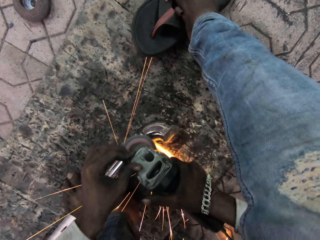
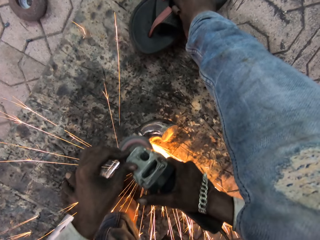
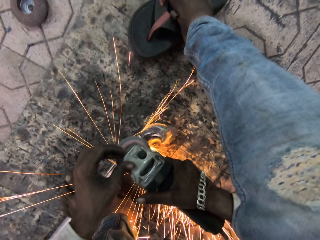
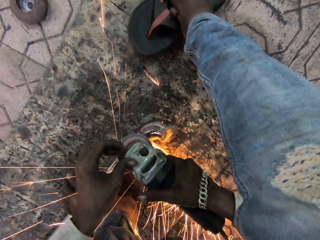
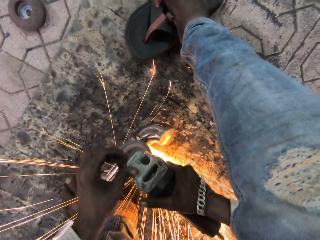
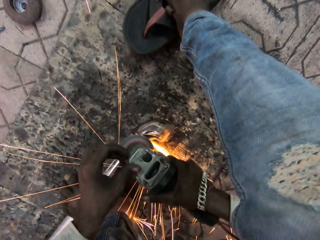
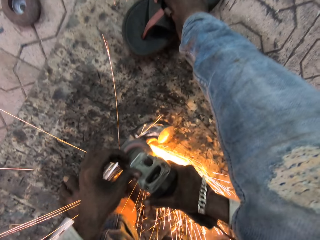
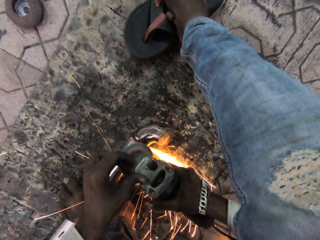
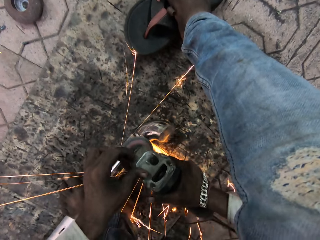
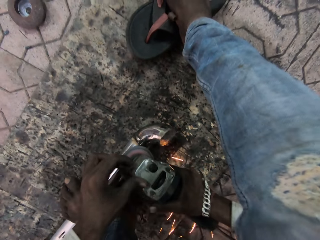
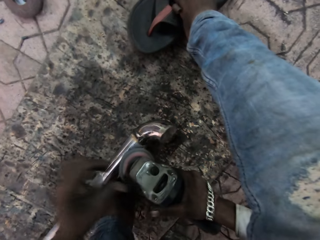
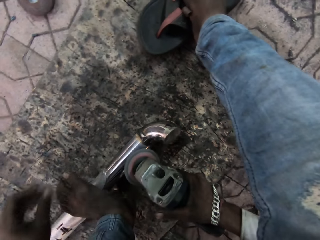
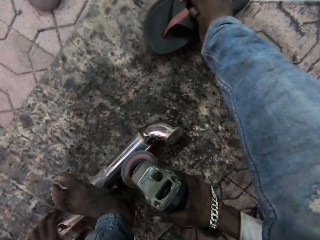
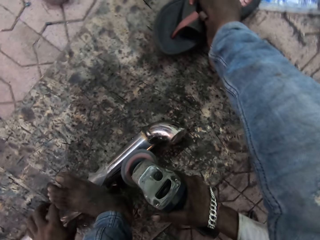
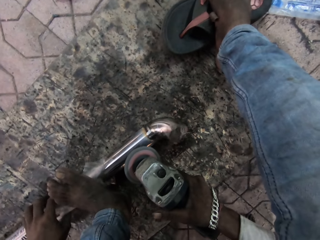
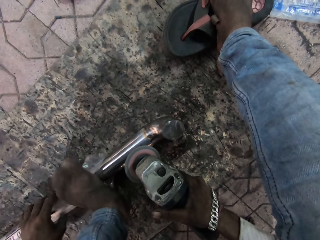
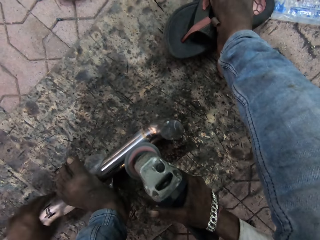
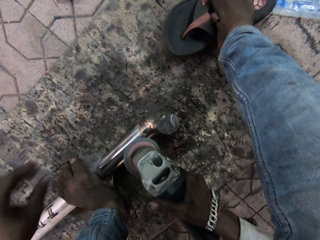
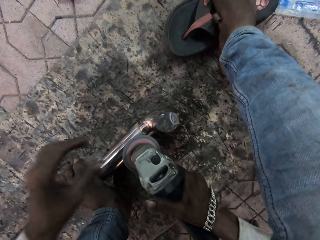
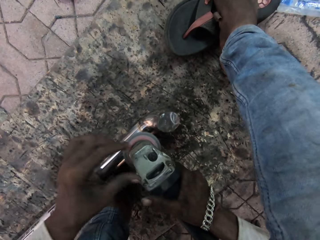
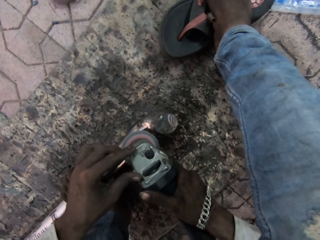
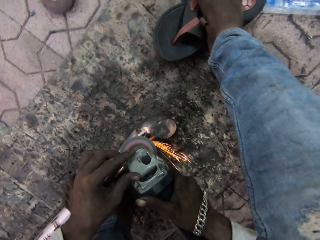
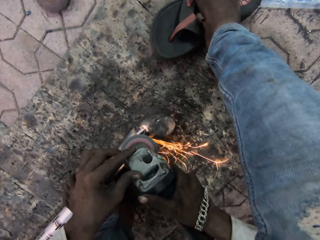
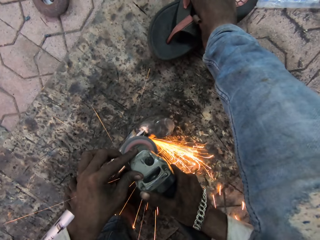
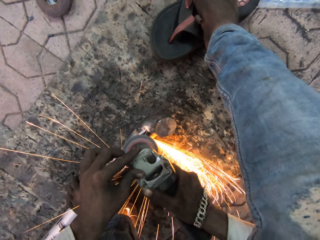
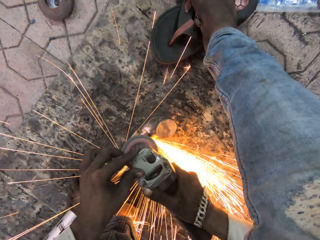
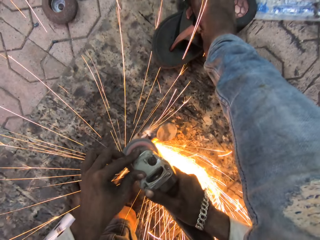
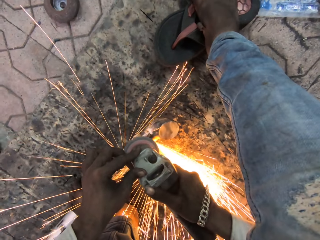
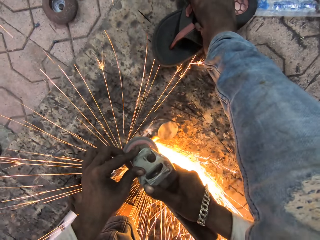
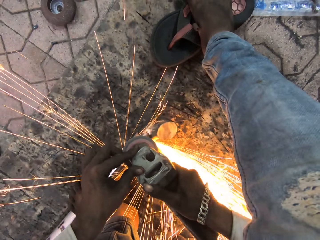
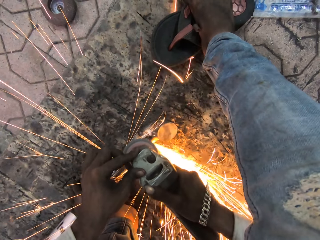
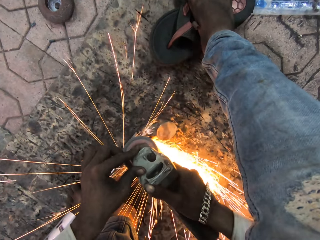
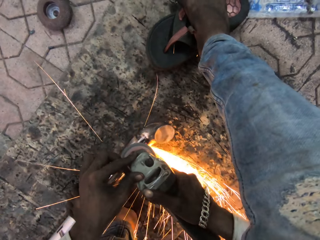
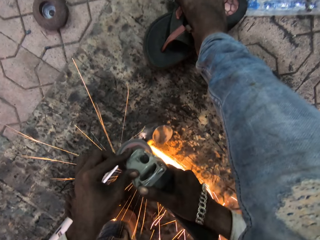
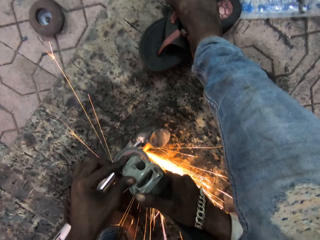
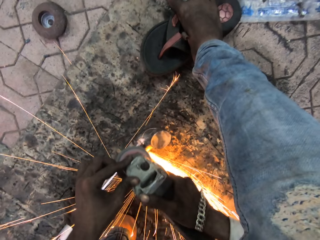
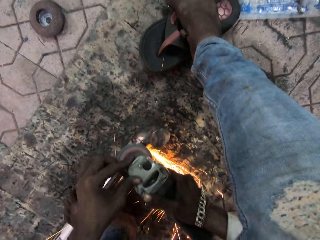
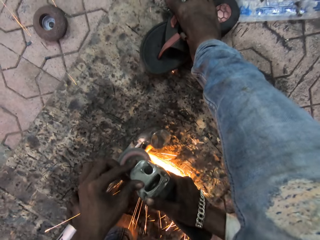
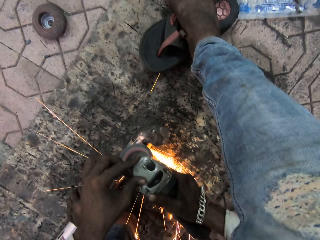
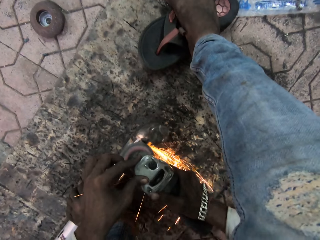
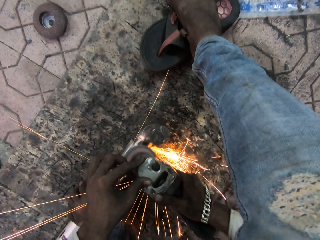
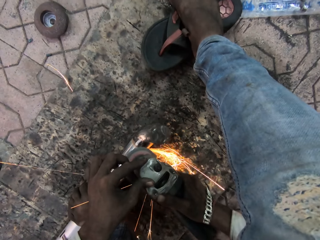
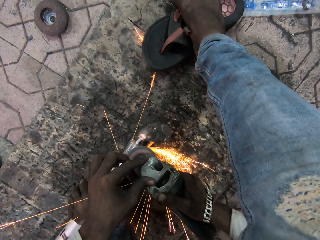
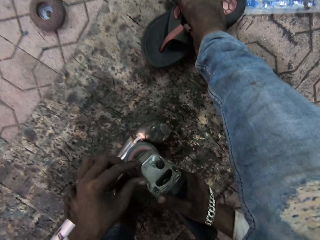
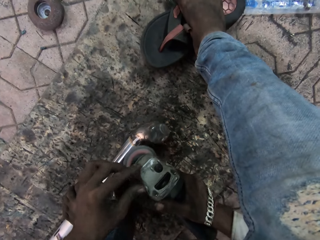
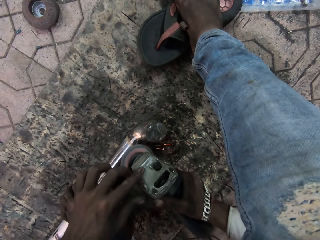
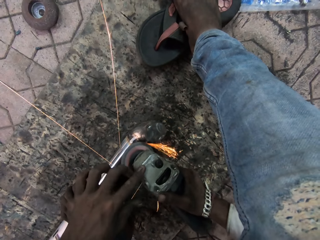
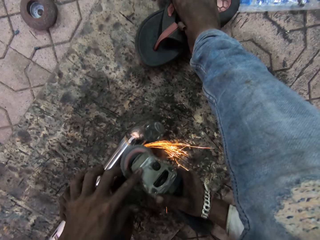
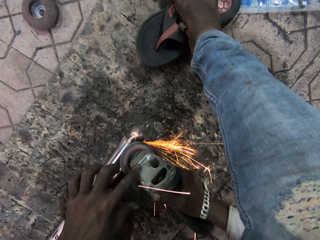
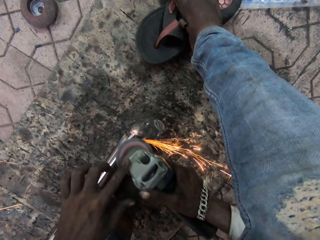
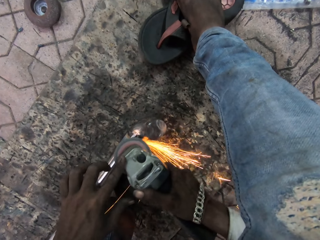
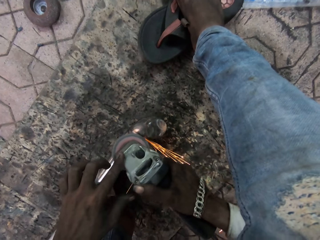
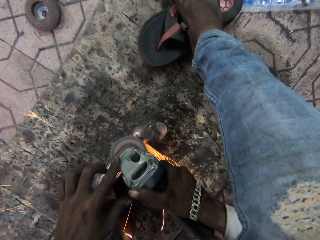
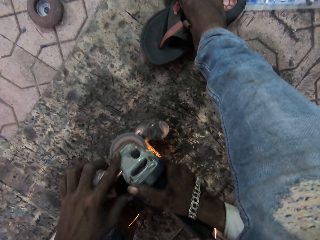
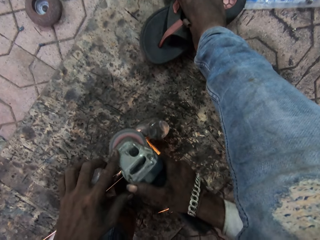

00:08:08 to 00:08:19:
The camera wearer adjusts the metal. They turn the metal rod. They weld the metal. They smoothen the metal rod with the grinder.

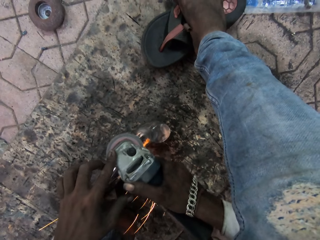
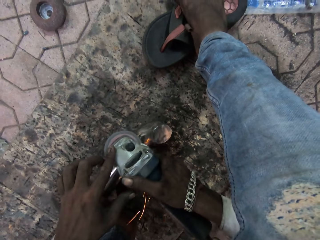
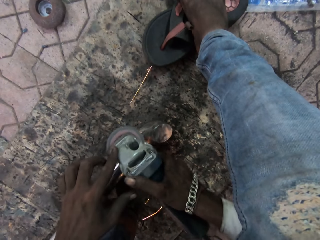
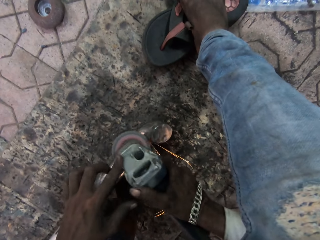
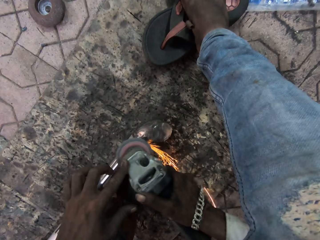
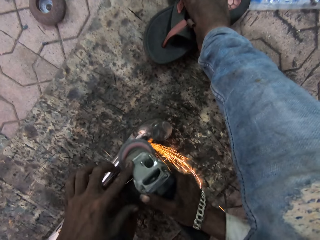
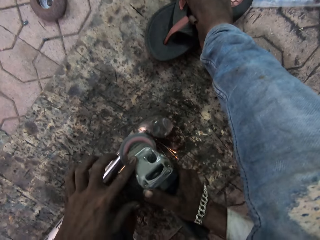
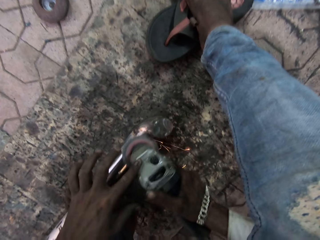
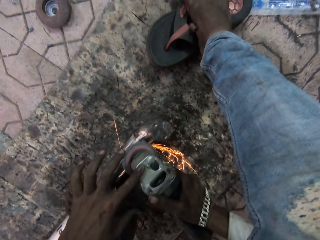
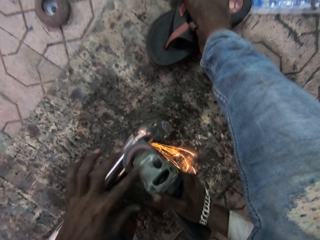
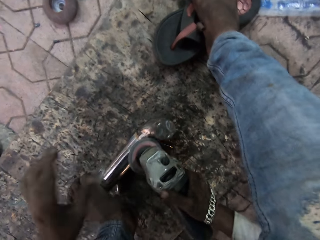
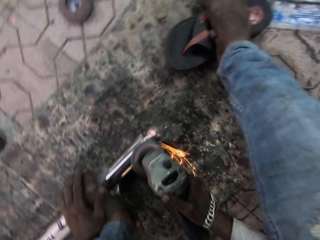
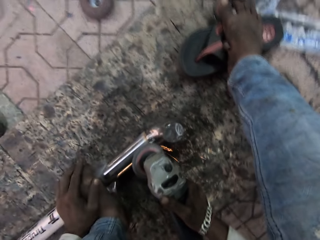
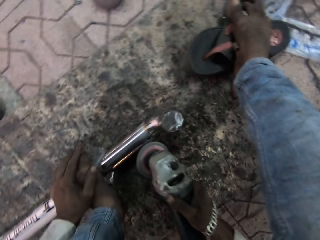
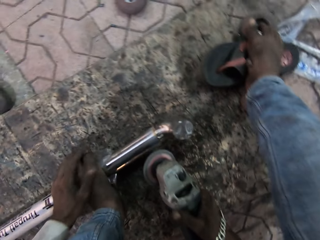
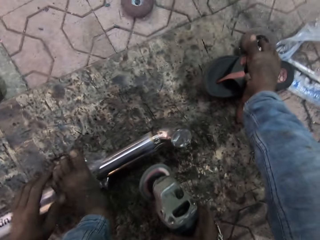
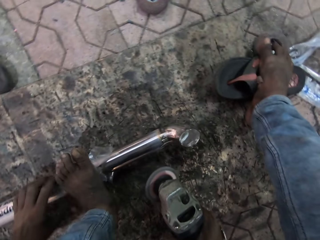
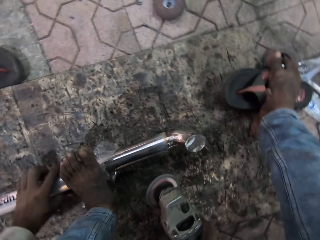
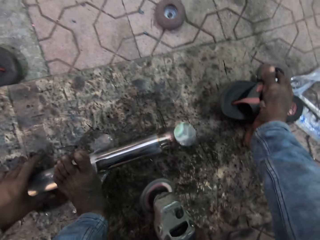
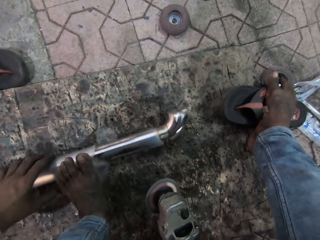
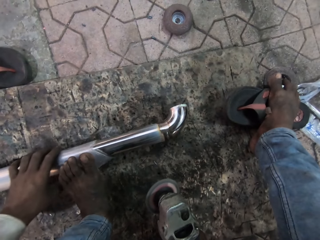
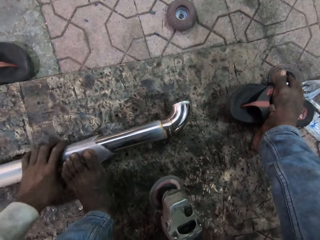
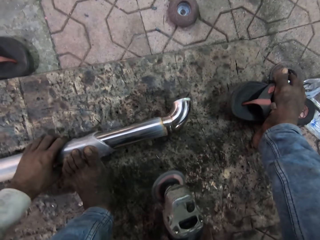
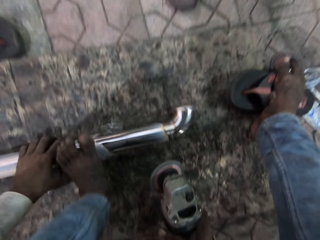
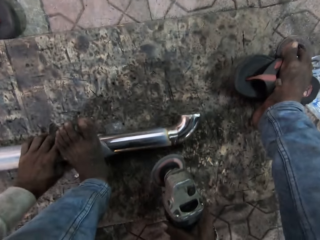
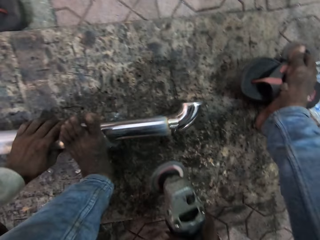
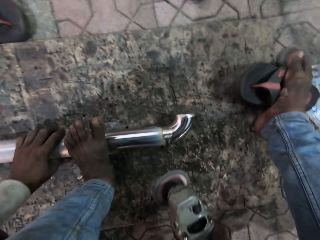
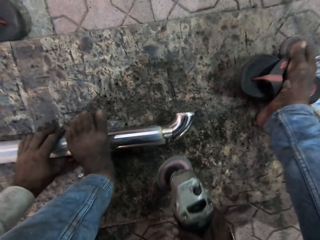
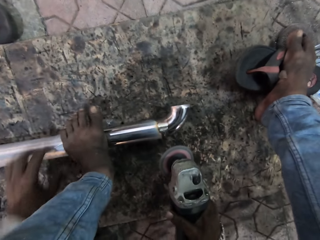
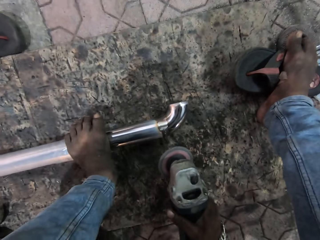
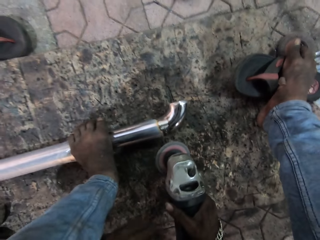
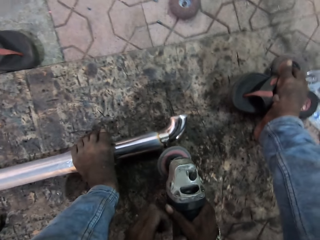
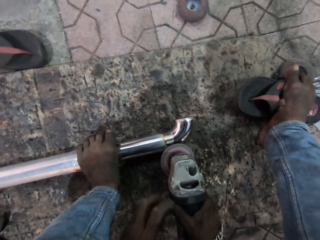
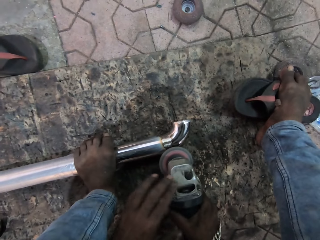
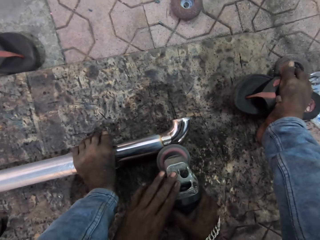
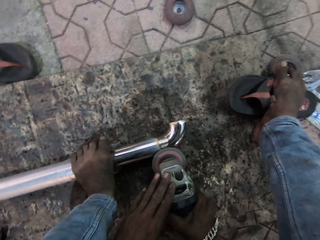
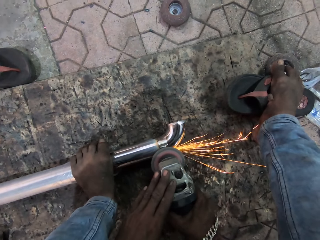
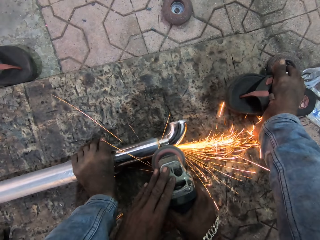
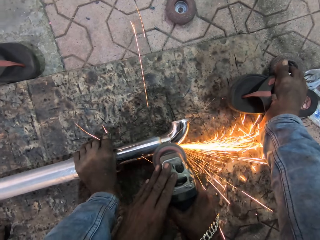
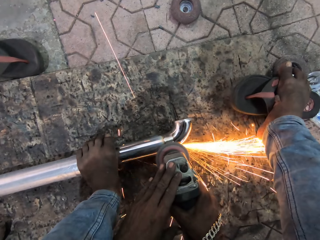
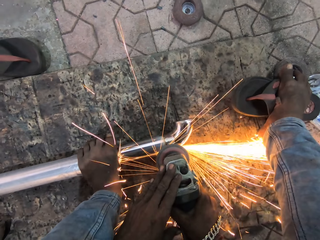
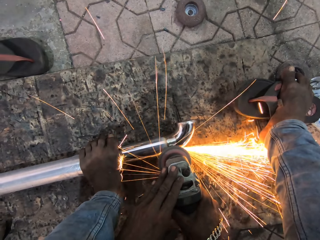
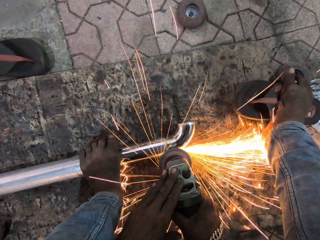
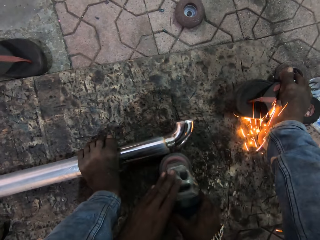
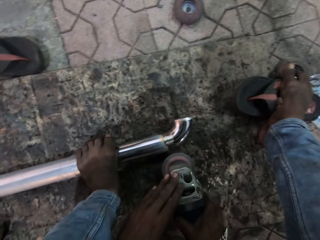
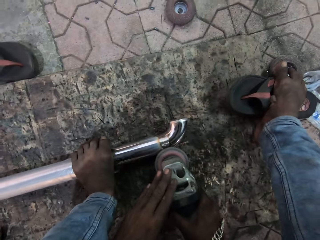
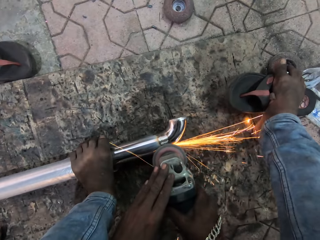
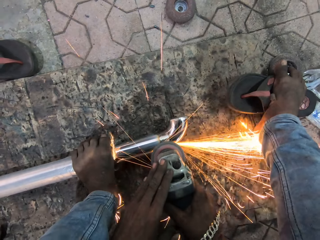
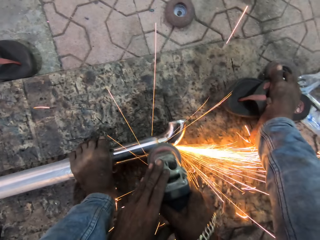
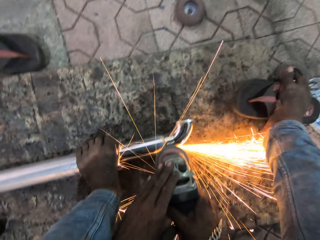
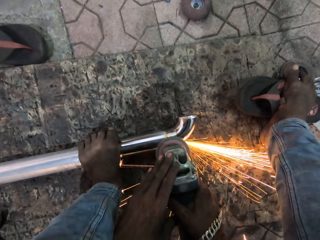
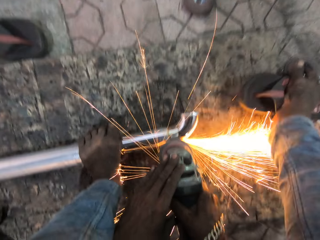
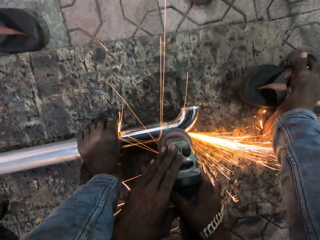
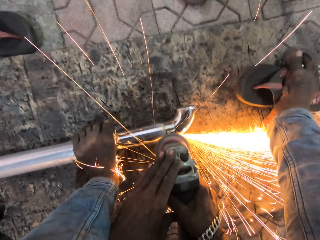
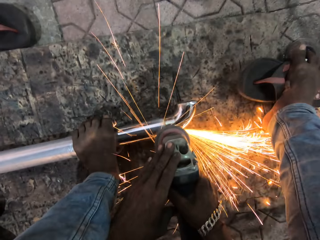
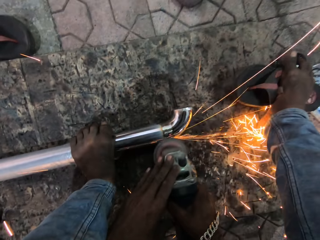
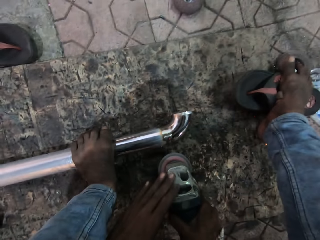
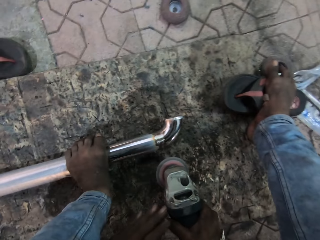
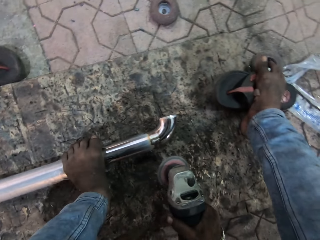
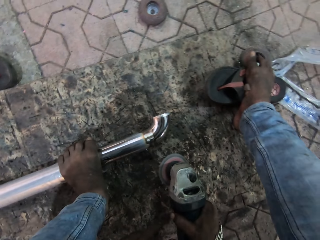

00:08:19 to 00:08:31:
The camera wearer turns the metal rod. They adjust the metal. They weld the metal. They smoothen the metal rod with the grinder.
